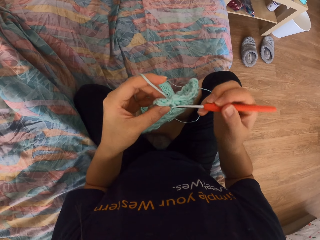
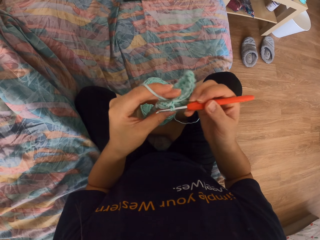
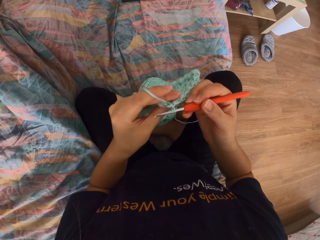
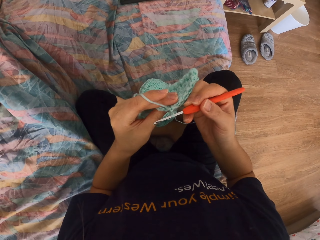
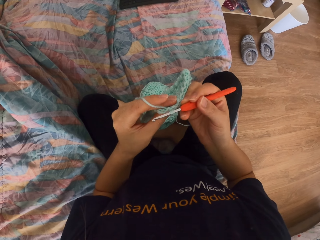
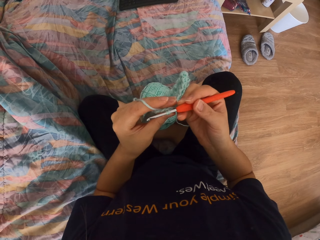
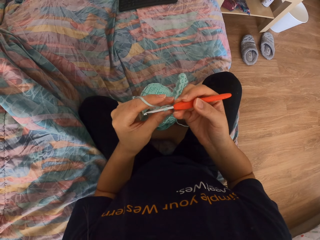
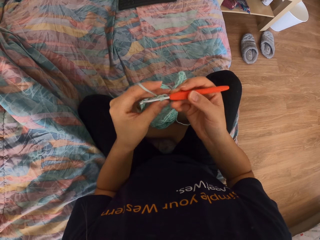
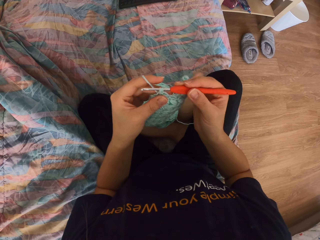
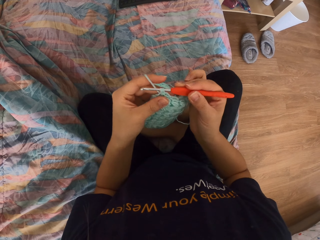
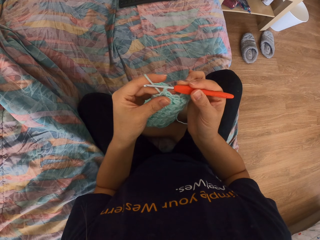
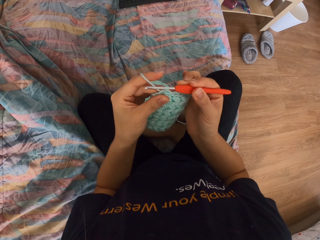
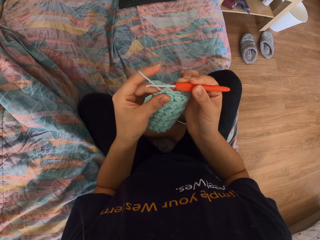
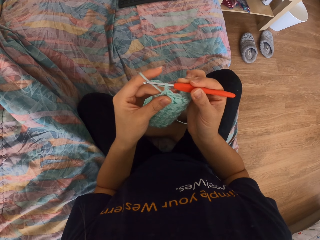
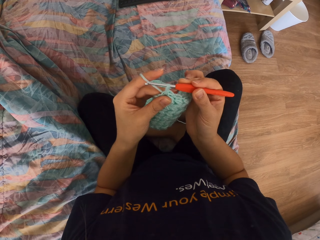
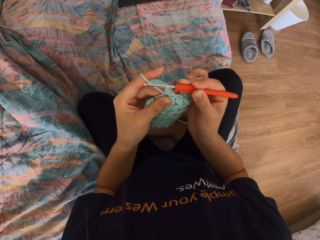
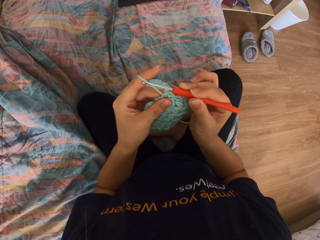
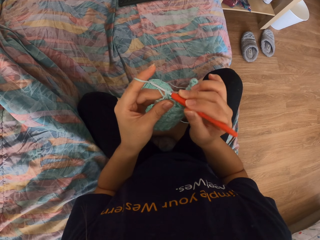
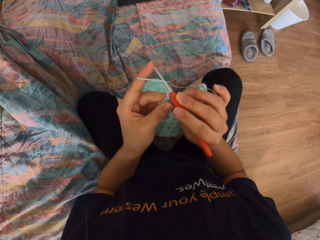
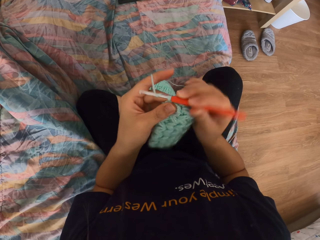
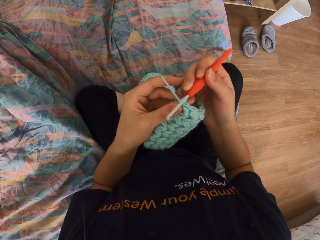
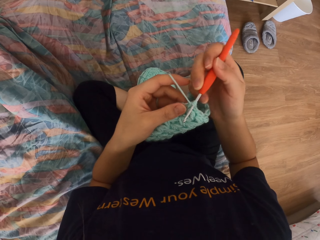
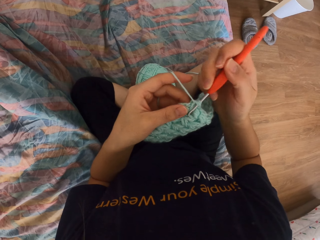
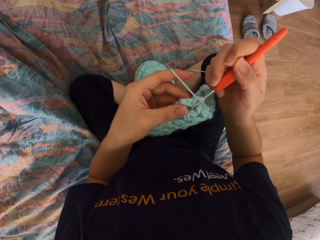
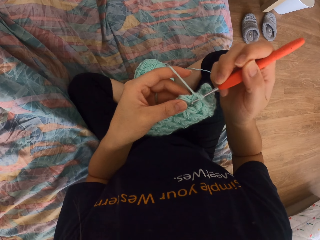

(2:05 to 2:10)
The camera wearer knits the fabric with knitting crochet.

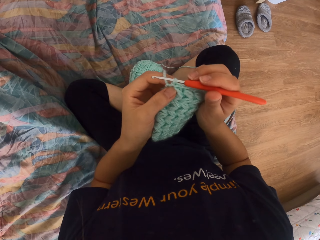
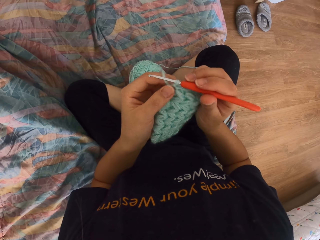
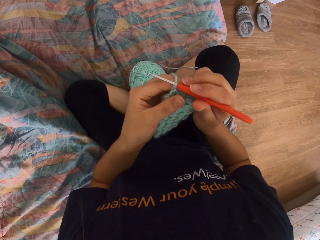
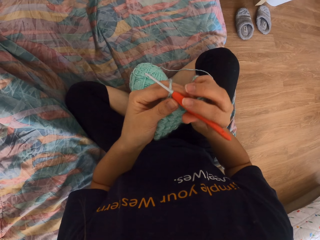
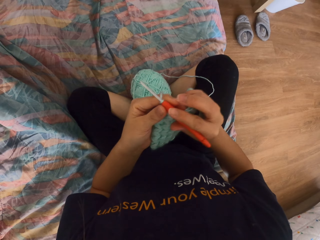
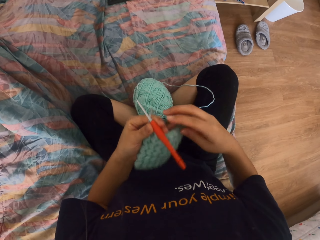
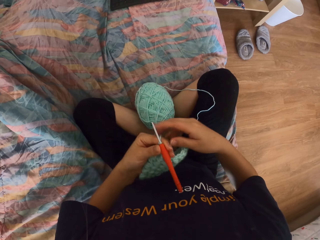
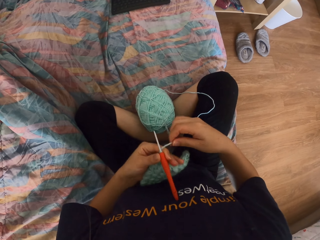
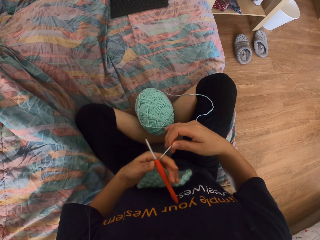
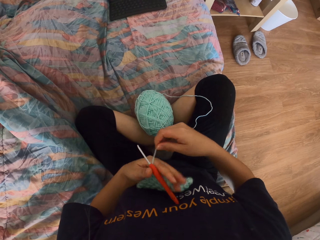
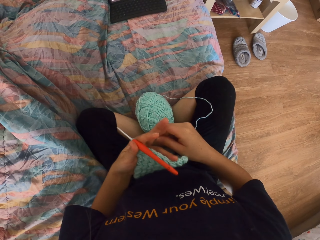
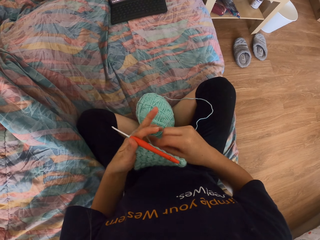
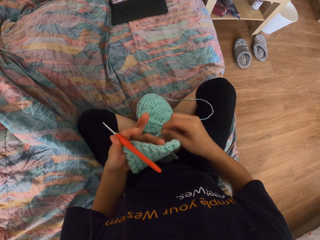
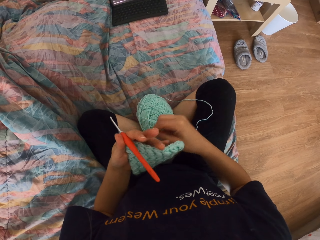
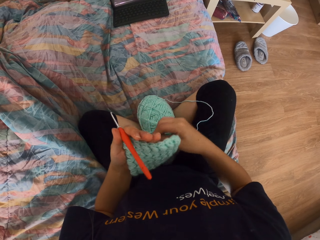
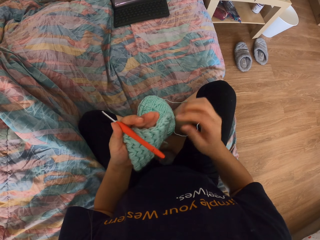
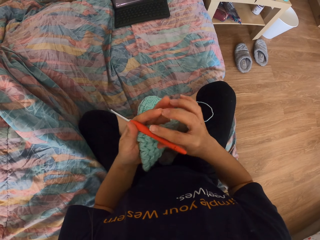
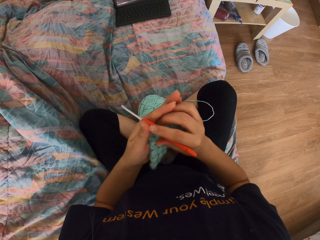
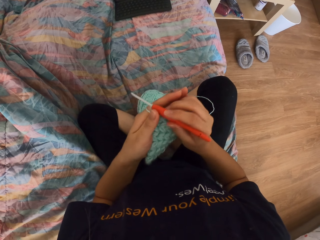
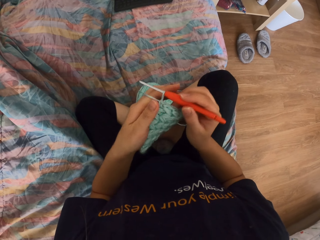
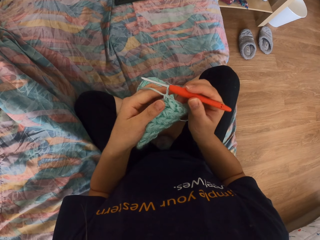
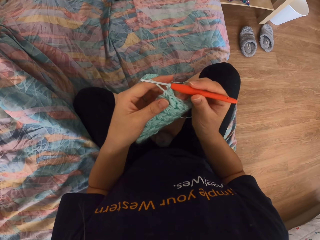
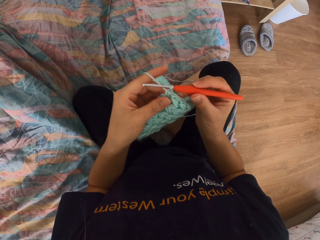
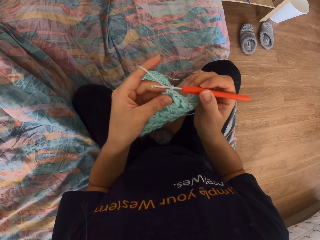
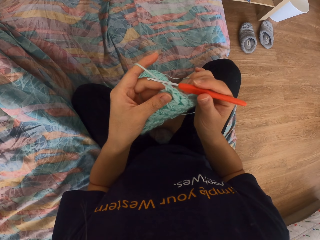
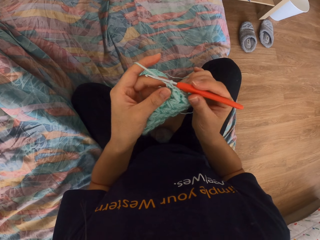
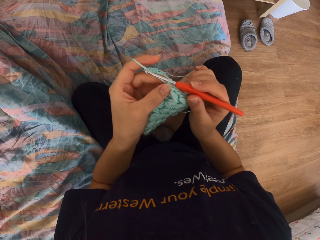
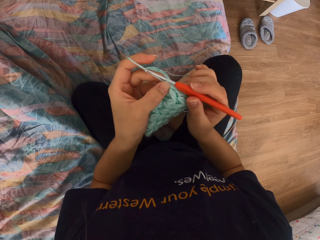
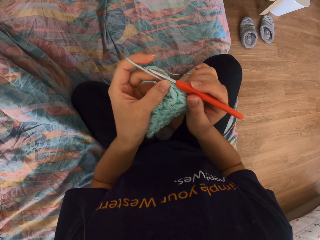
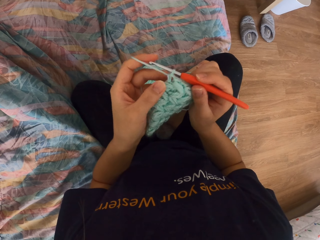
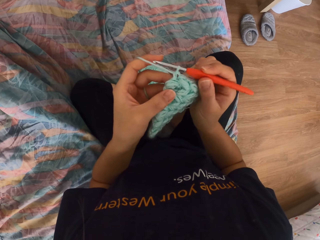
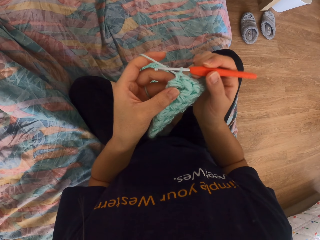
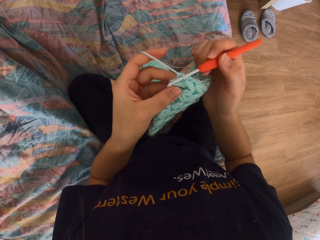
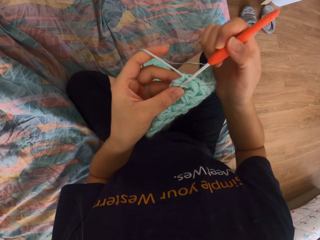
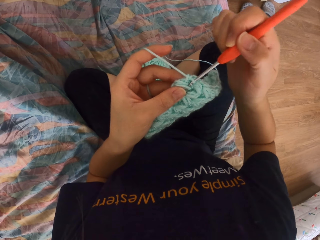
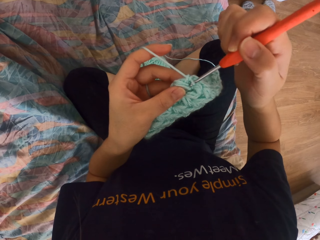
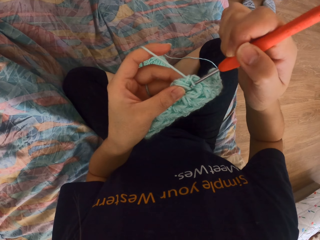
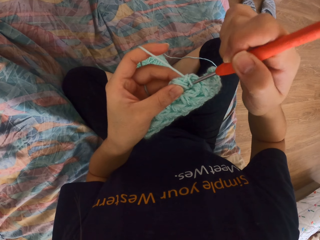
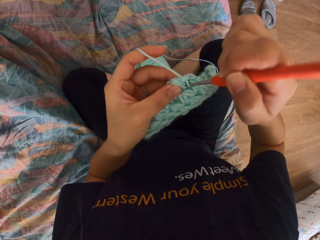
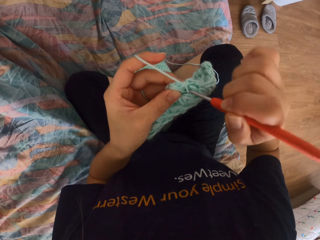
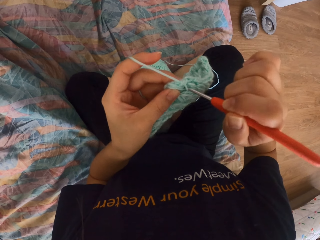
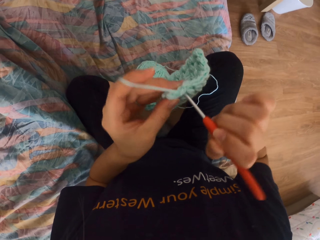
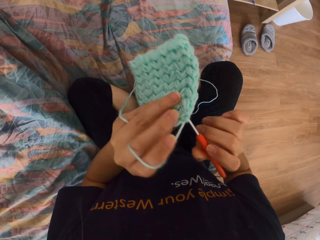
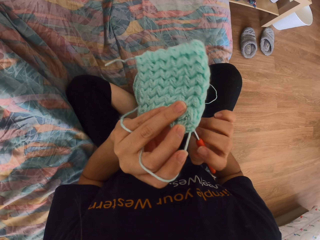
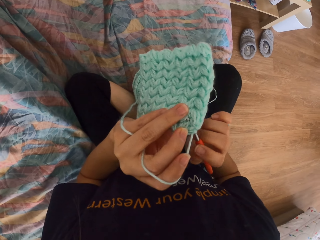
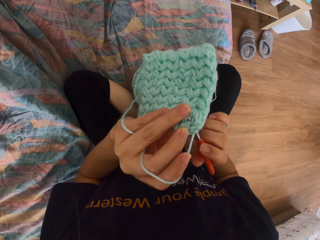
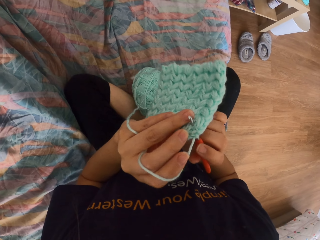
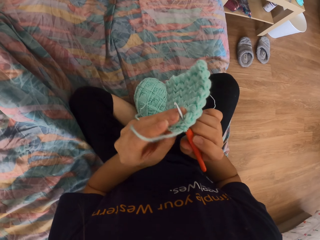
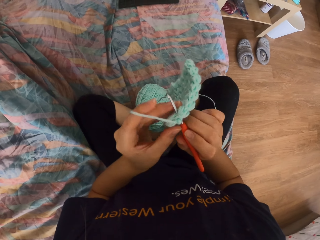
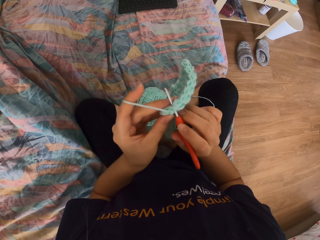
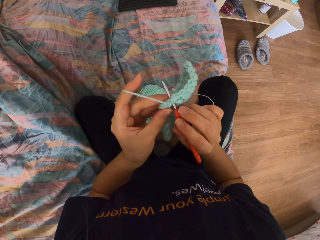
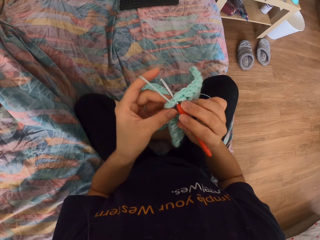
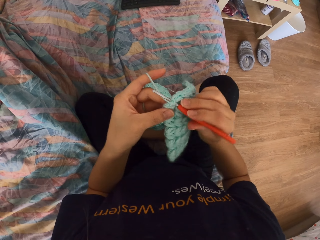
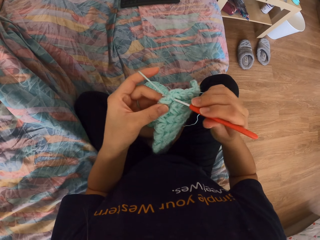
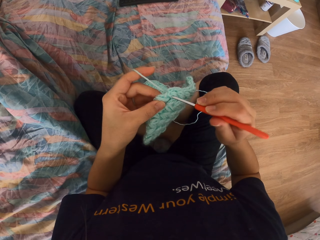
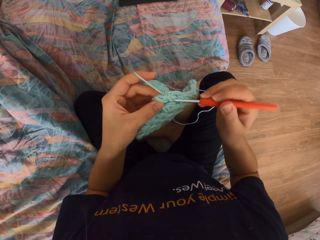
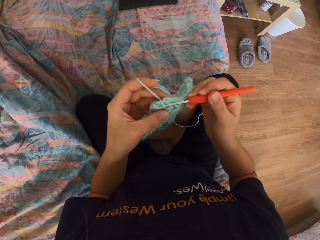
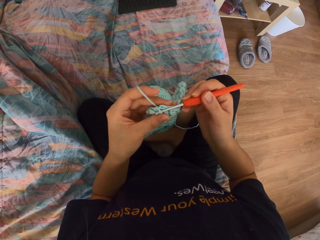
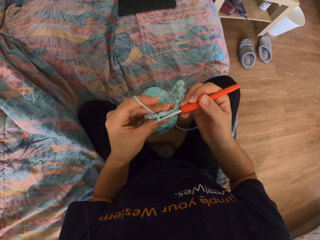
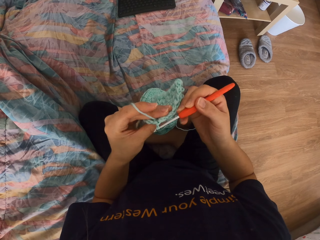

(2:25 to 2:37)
The camera wearer adjusts the thread. They rotate the thread on the fingers. They knit the fabric with knitting crochet.

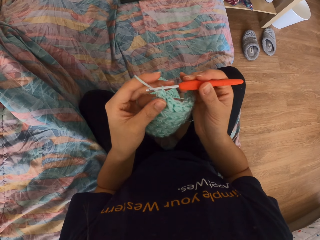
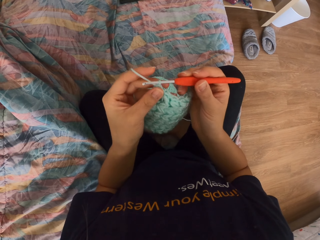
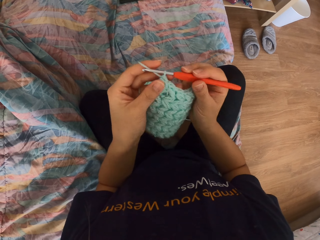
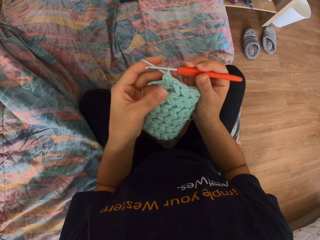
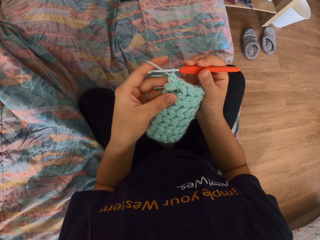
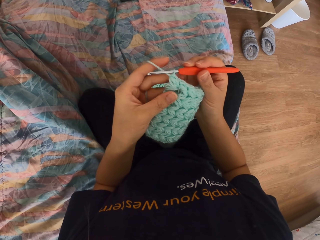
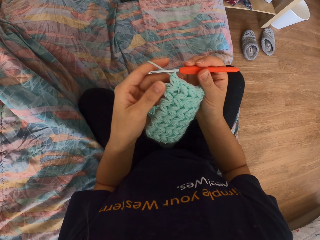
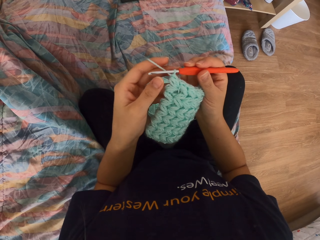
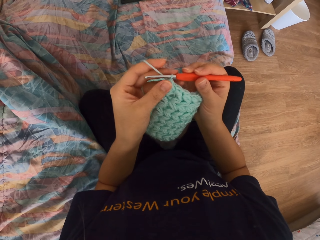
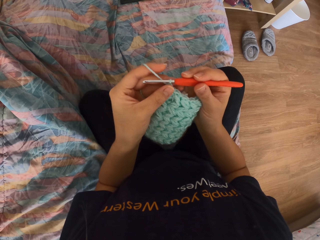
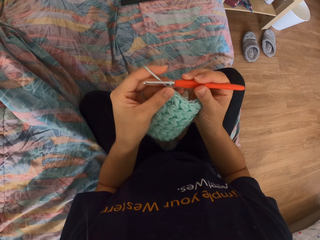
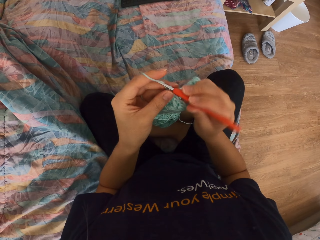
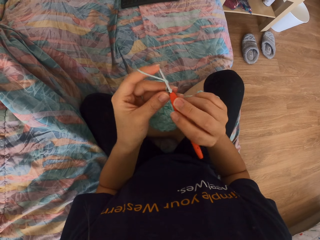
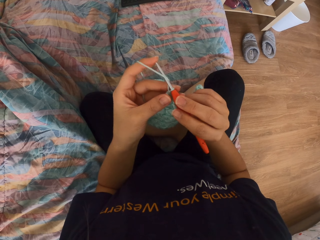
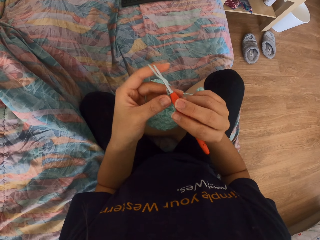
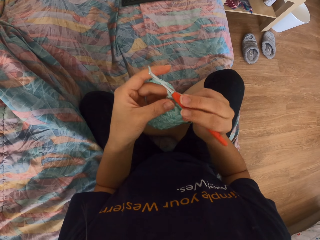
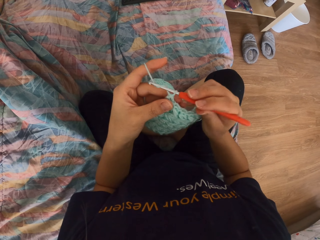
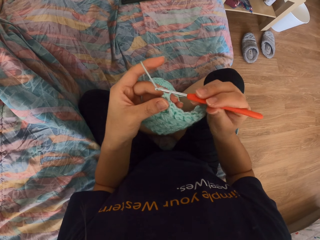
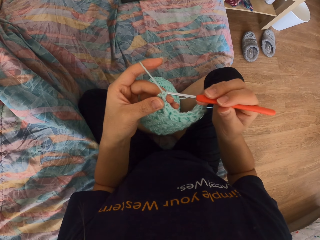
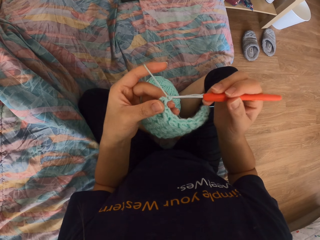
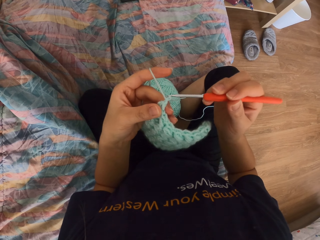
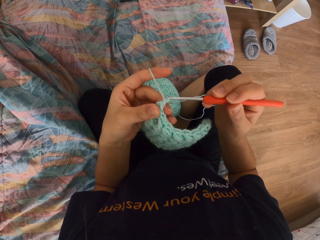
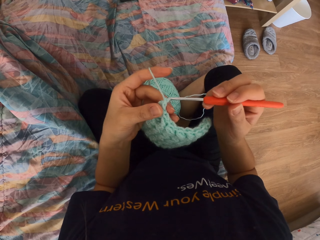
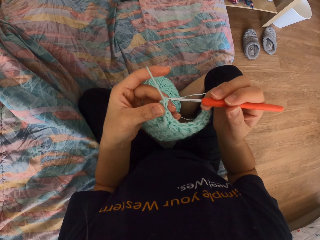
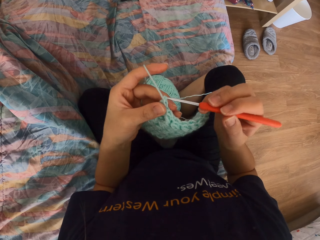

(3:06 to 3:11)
The camera wearer looks at the fabric. They knit the fabric with knitting crochet.
